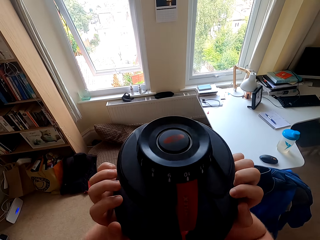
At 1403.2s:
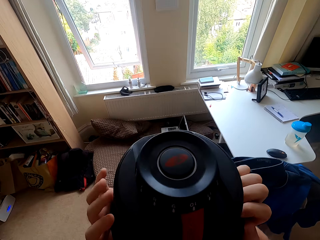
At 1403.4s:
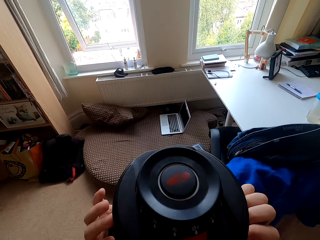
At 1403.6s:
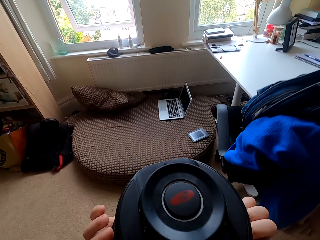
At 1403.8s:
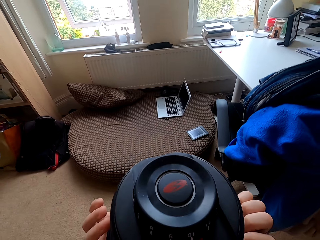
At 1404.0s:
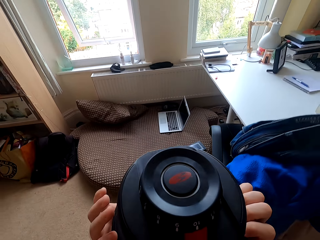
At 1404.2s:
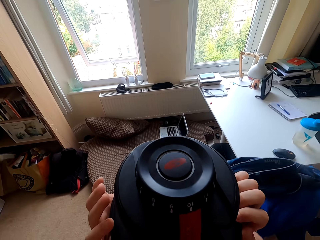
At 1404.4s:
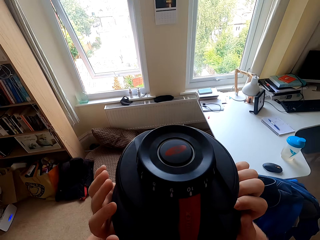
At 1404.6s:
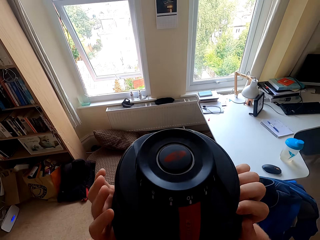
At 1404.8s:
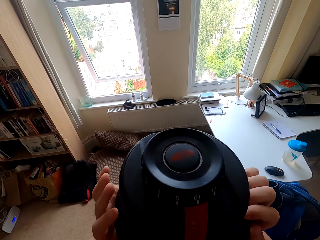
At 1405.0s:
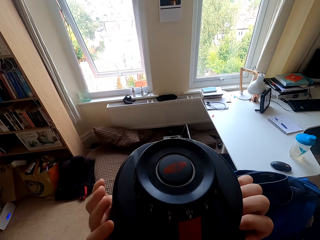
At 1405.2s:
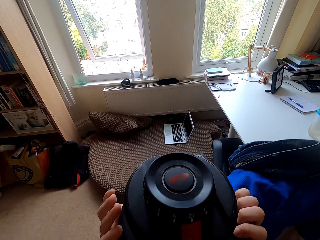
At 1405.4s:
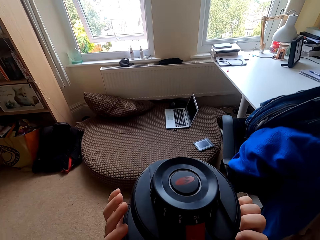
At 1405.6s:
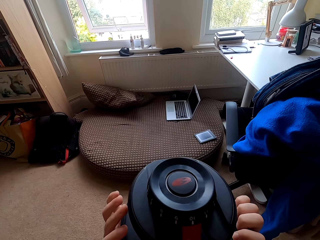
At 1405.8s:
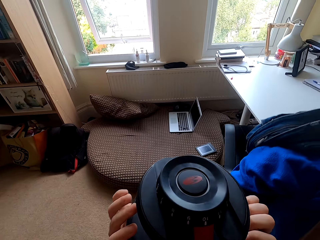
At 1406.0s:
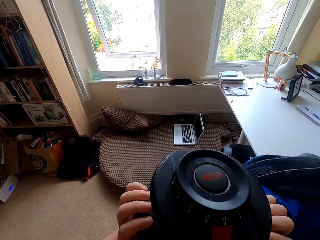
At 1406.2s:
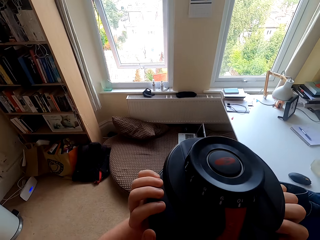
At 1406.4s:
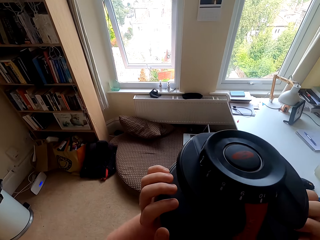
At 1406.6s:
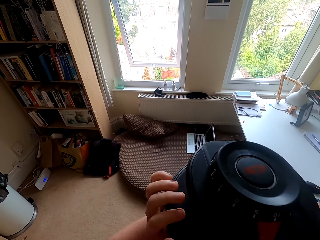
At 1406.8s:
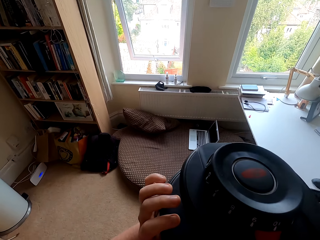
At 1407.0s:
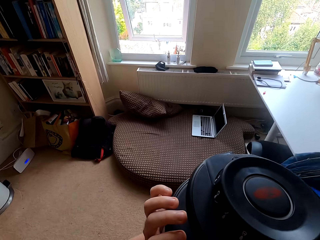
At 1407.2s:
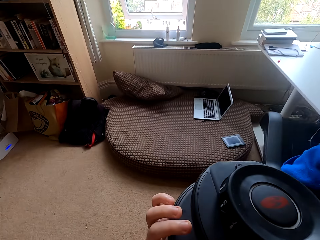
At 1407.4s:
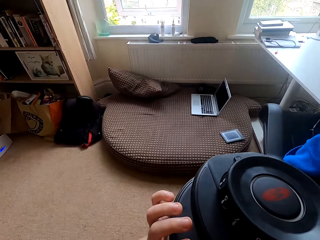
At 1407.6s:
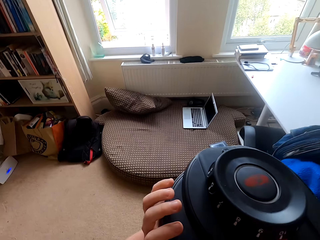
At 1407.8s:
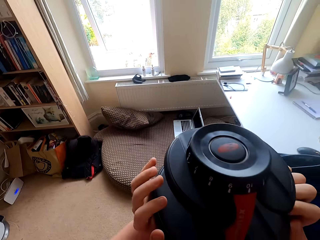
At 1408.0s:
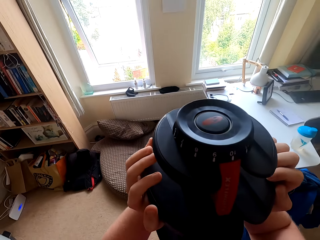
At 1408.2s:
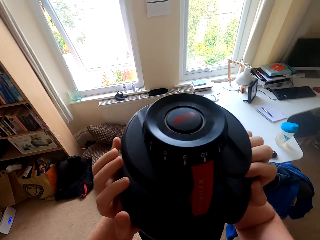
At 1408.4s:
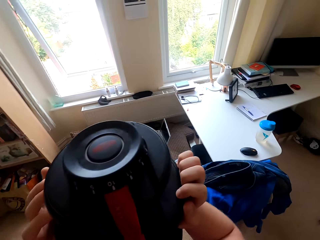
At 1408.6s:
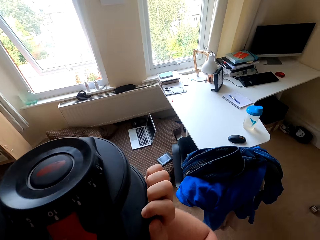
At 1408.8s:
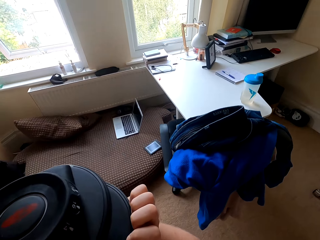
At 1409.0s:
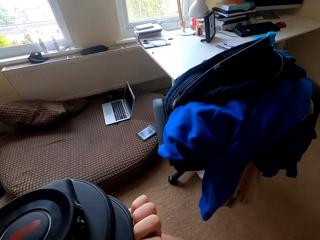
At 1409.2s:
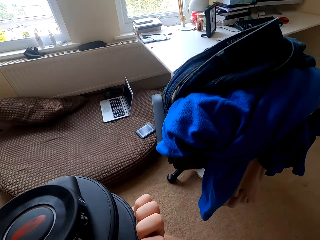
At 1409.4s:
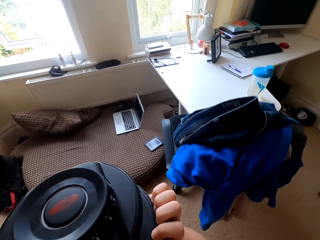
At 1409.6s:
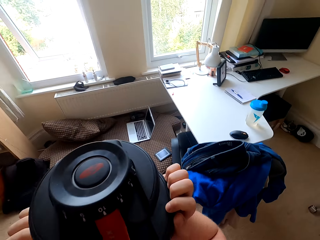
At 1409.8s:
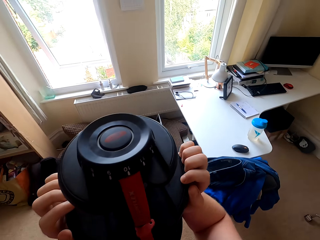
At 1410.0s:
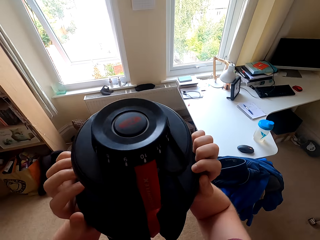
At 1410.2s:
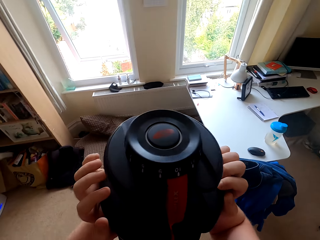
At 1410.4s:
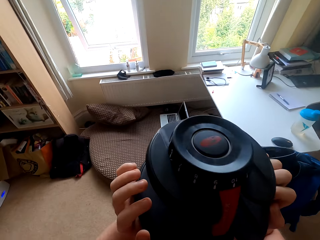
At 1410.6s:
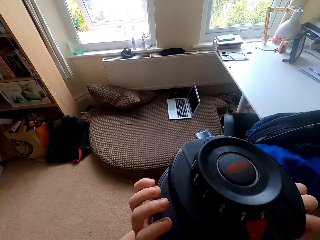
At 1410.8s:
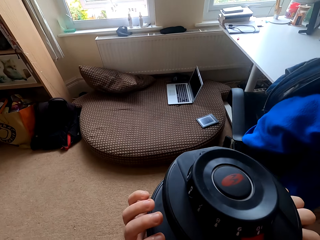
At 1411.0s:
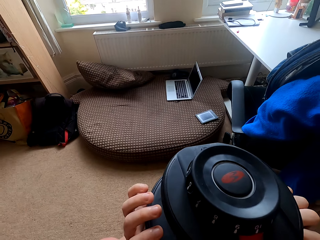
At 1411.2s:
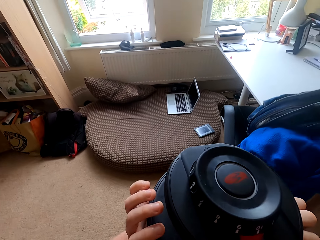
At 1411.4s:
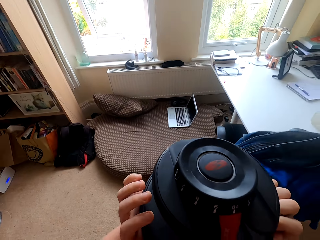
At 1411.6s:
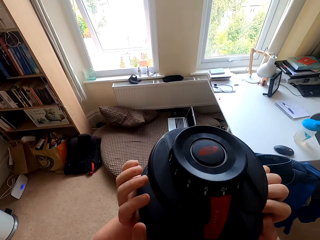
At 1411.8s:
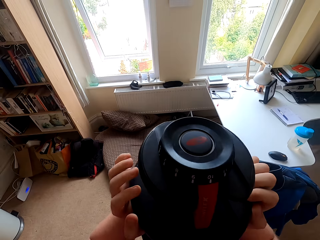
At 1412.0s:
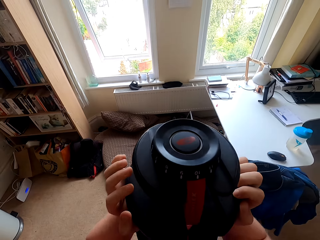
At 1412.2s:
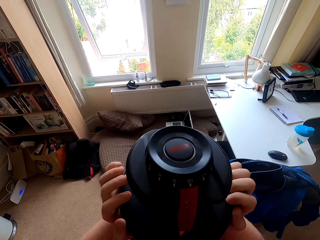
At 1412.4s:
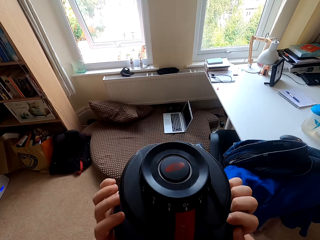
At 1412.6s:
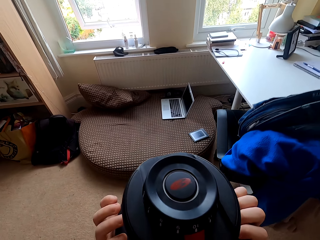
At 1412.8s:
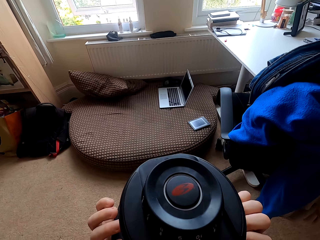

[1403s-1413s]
The camera wearer moves the dumbbell and lifts the dumbbell. They move the dumbbell and lift the dumbbell. They move the dumbbell and lift the dumbbell. They move the dumbbell and lift the dumbbell. They move the dumbbell, lift the dumbbell, and move the dumbbell.
